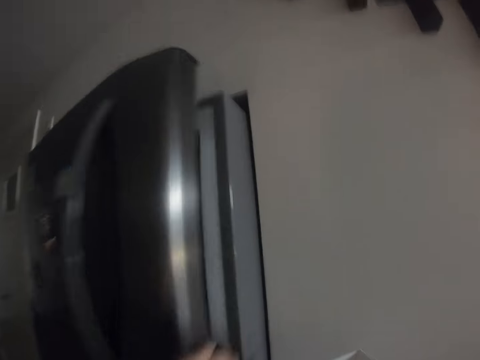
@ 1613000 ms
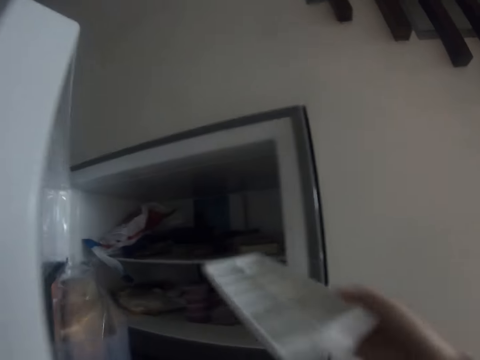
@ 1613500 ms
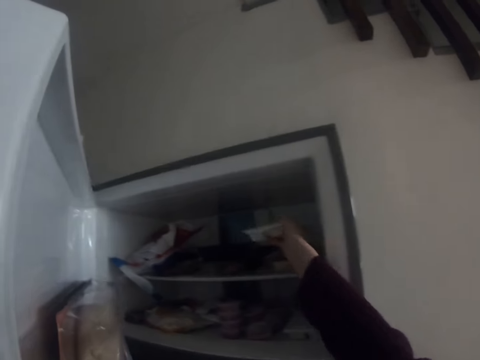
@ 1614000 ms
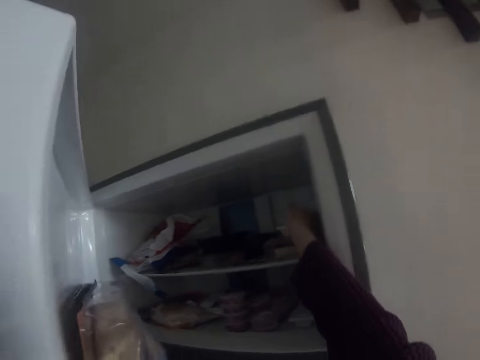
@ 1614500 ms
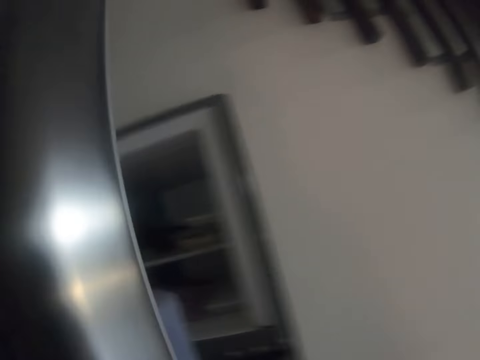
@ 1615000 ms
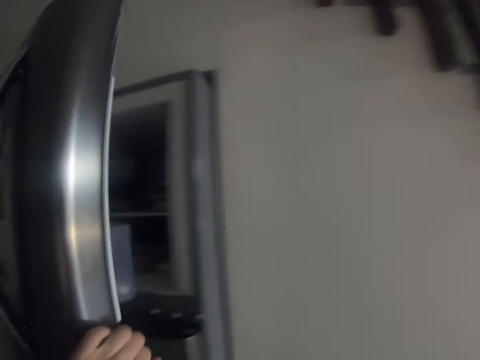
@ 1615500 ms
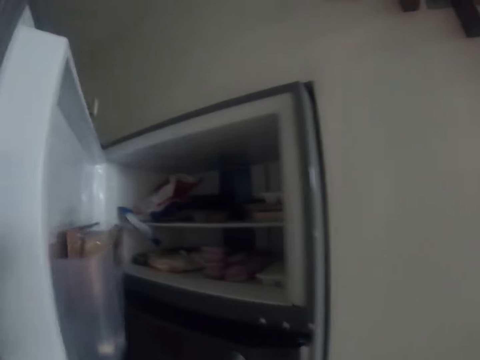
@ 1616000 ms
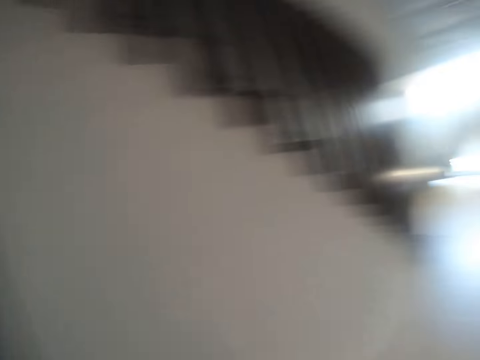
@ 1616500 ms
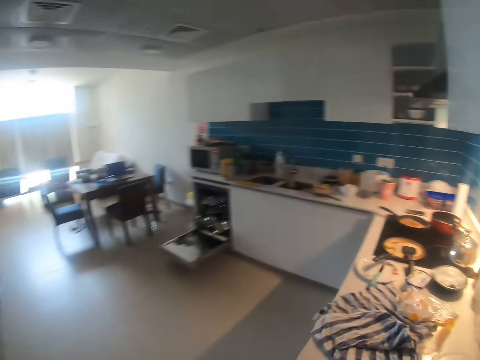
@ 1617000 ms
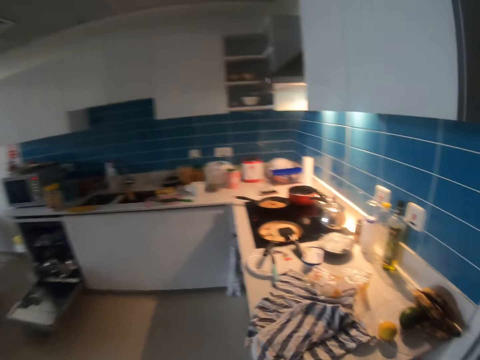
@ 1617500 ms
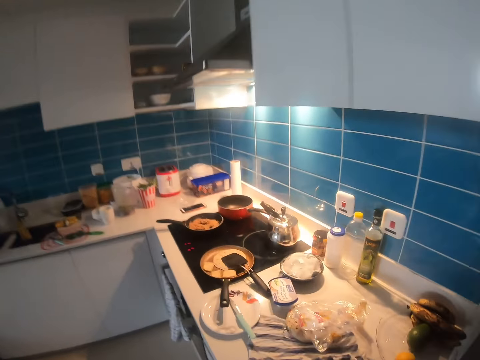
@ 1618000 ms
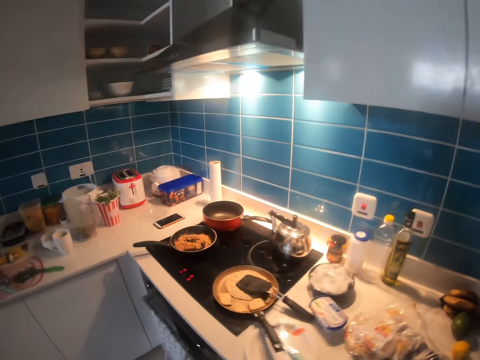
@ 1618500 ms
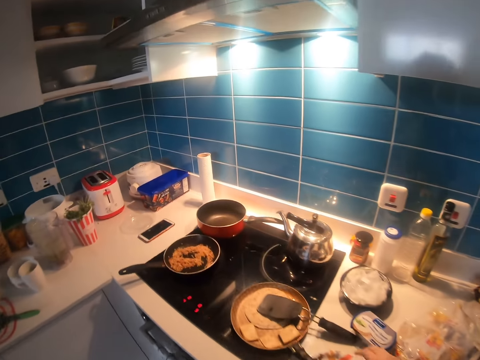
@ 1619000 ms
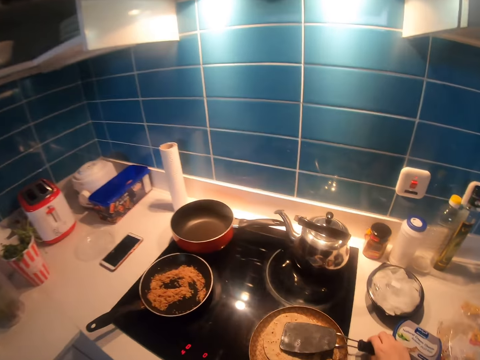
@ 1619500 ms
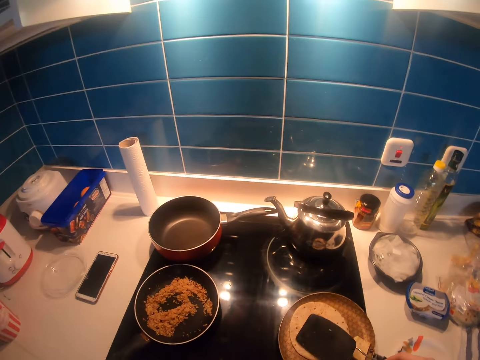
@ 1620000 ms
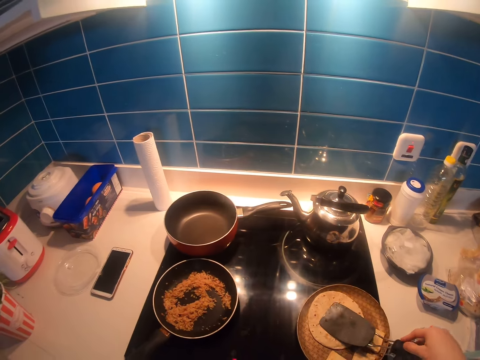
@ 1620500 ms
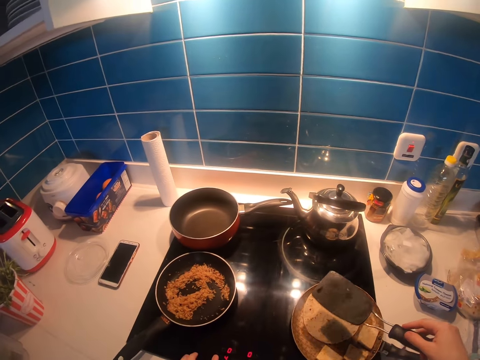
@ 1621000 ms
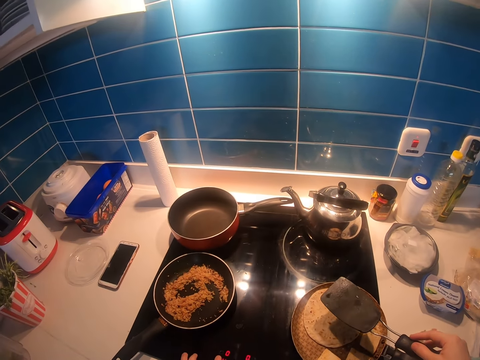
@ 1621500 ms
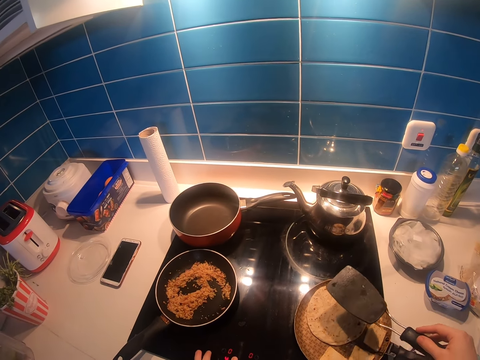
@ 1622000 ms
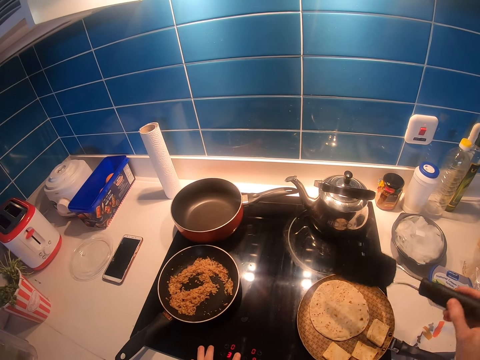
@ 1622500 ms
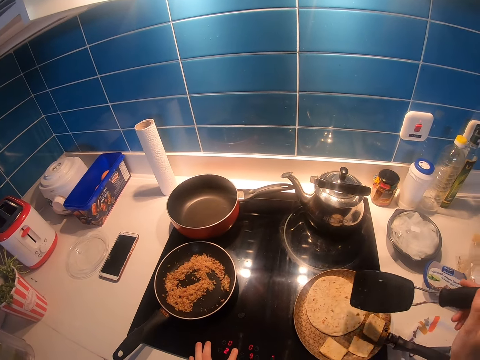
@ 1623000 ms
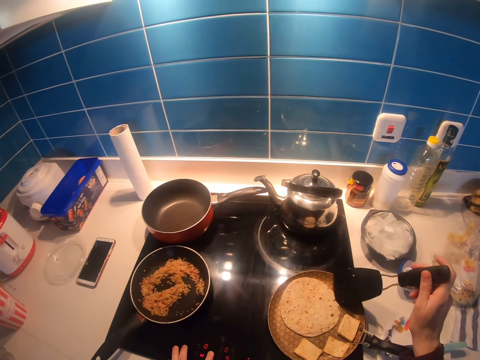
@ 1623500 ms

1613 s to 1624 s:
The camera wearer opens the fridge. They put the packet in the fridge. They close the fridge. They walk toward the cooker. They pick up the spoon. They stir the food in the frying pan. They press the tortilla. They hold the spoon.

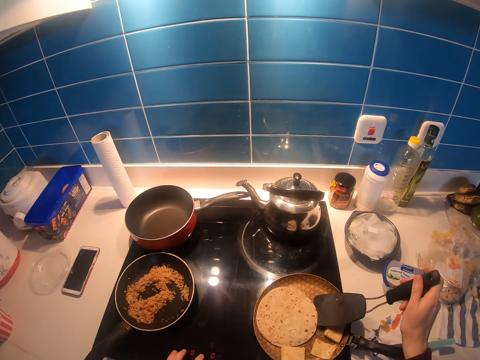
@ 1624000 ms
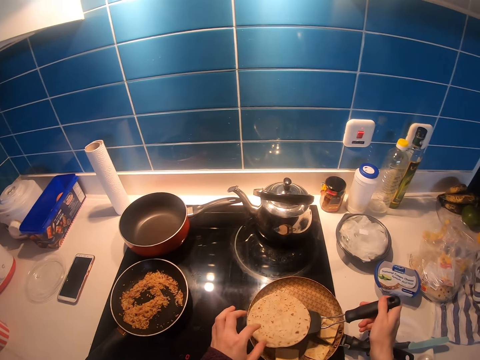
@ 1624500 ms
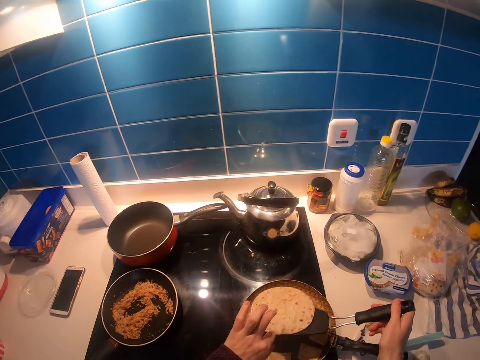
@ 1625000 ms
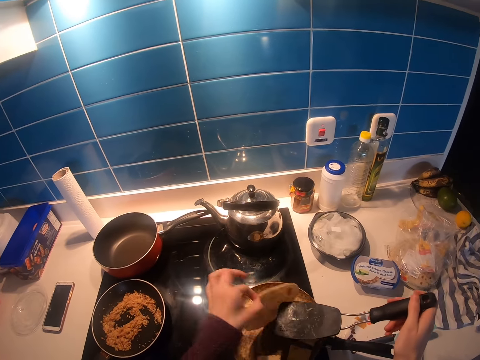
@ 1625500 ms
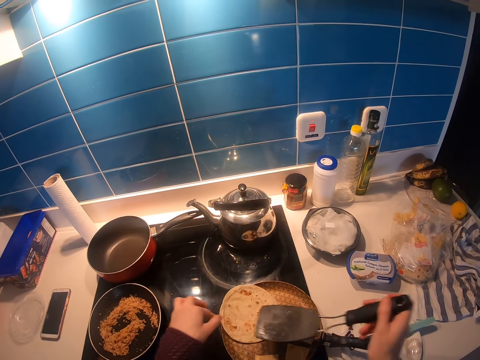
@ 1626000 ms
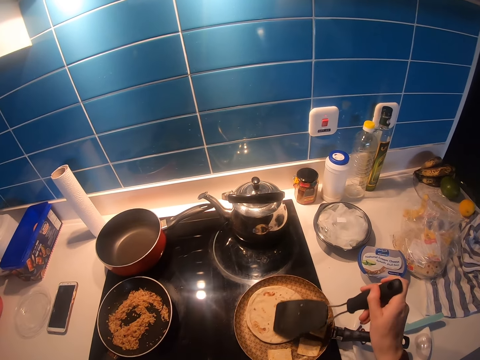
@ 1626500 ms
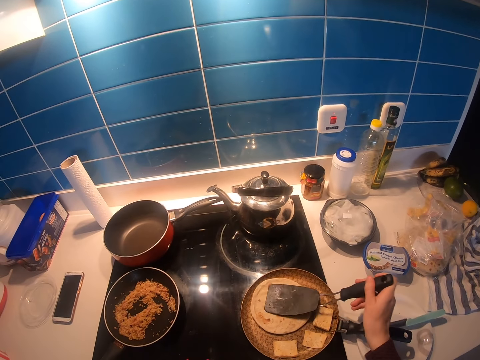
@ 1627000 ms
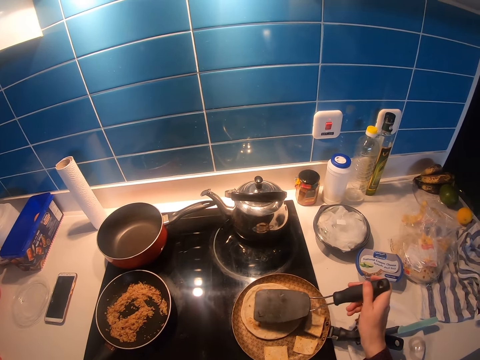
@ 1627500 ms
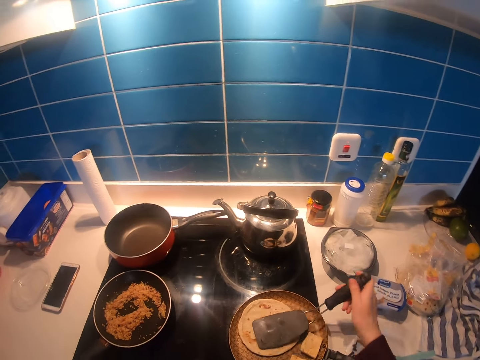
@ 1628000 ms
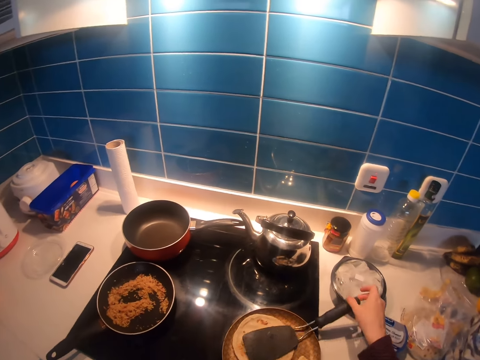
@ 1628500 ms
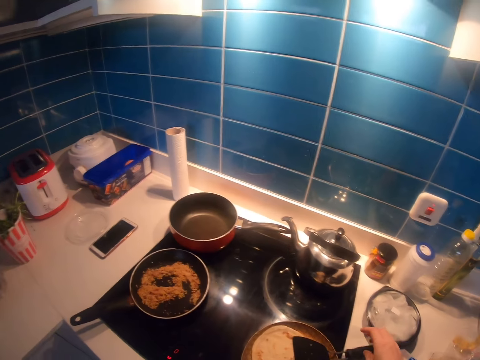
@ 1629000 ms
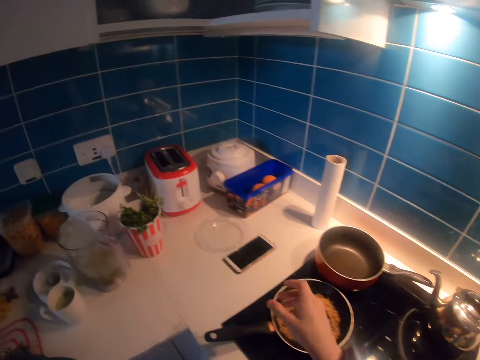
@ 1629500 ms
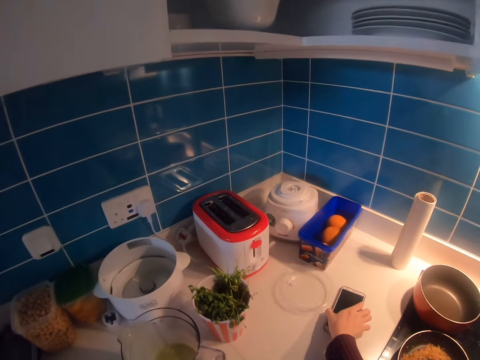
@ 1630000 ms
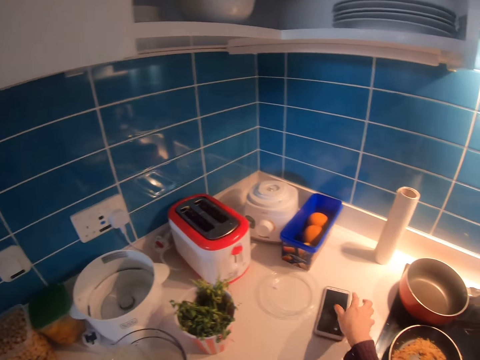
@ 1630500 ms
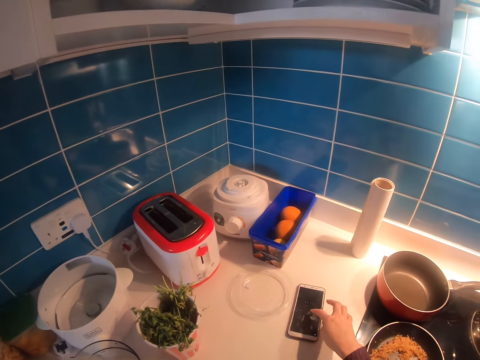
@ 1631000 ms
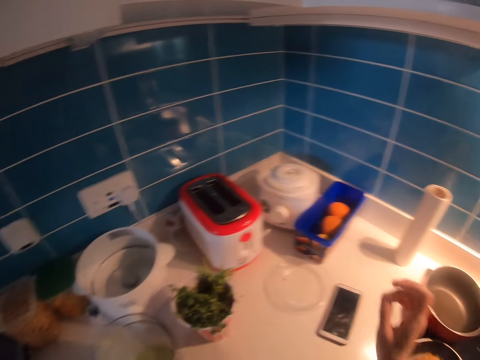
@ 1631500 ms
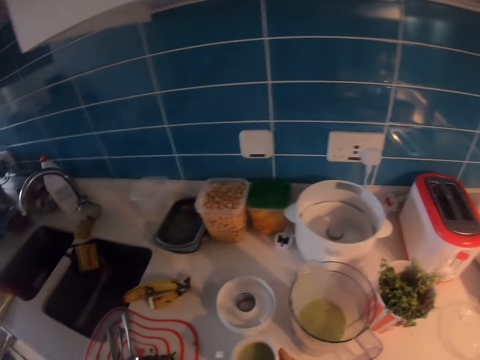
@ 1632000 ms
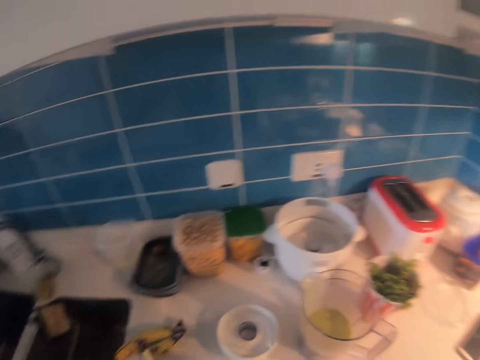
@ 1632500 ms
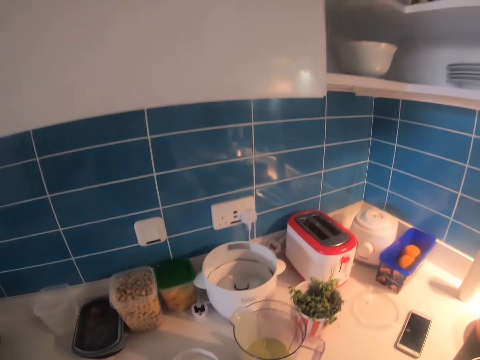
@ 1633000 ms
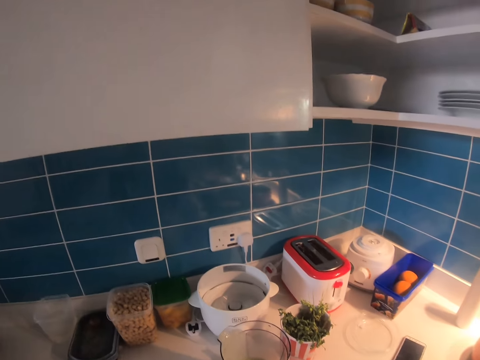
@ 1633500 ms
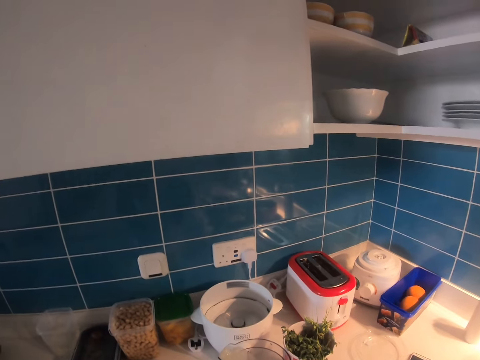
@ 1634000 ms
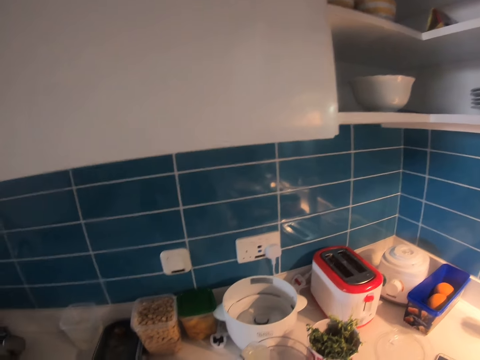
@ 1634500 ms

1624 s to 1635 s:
The camera wearer turns the tortilla. They press the tortilla with the spoon. They put the spoon against the pan. They hold the phone. They touch the phone. They scroll the phone. They operate the phone. They look at the counter top.

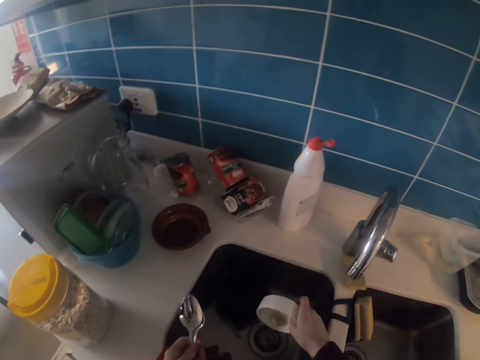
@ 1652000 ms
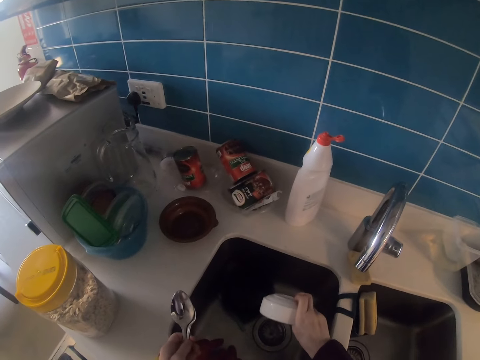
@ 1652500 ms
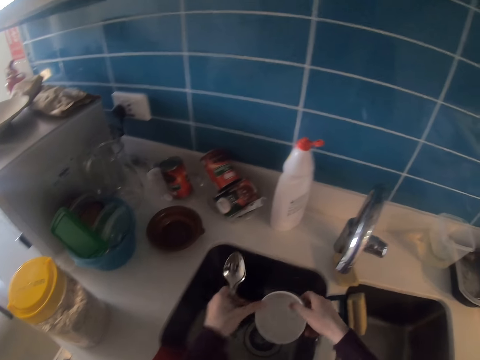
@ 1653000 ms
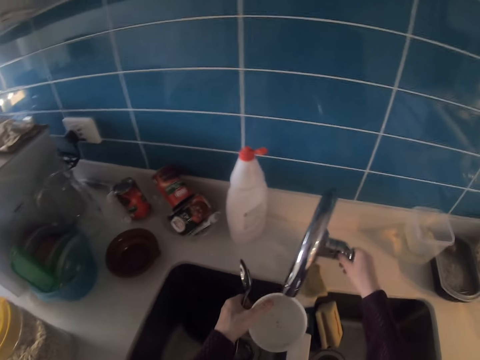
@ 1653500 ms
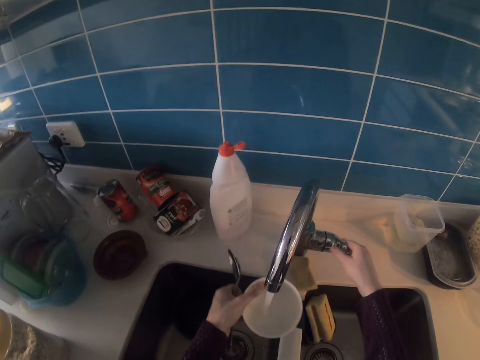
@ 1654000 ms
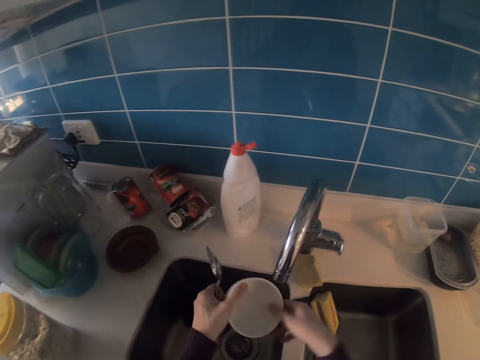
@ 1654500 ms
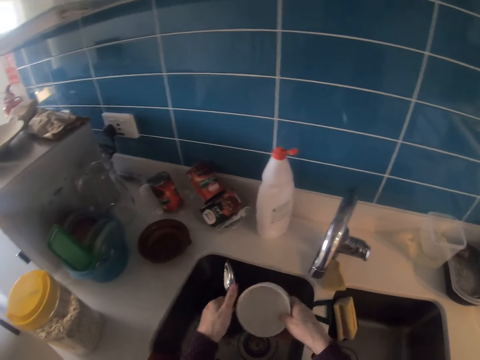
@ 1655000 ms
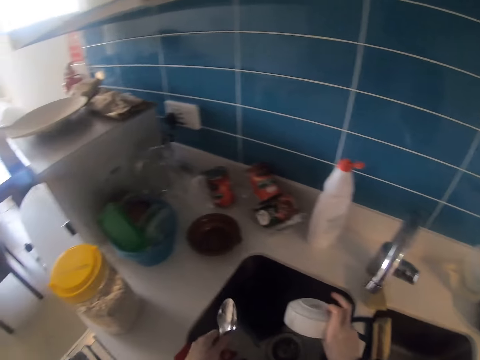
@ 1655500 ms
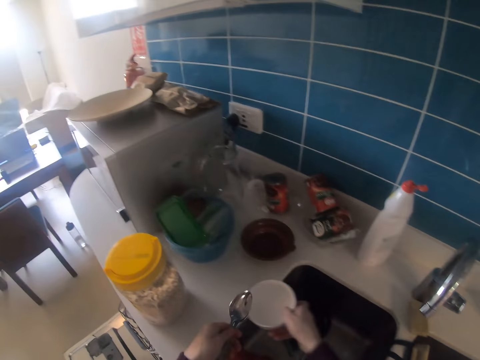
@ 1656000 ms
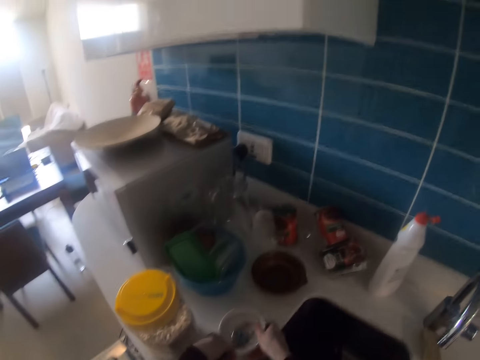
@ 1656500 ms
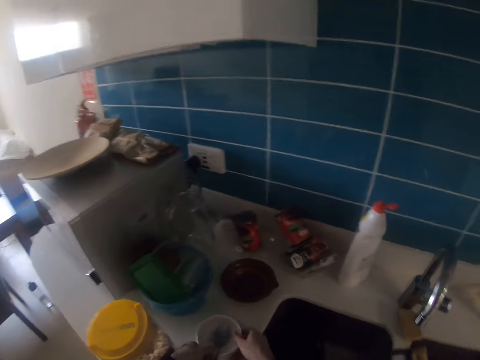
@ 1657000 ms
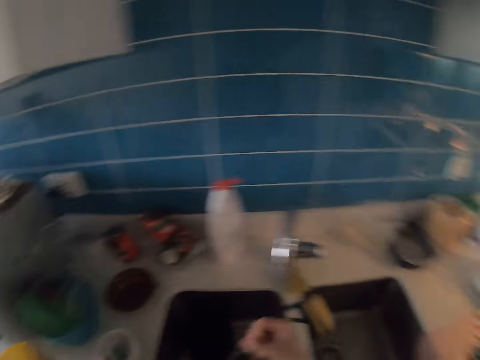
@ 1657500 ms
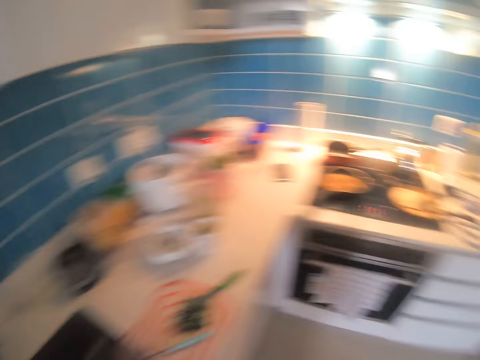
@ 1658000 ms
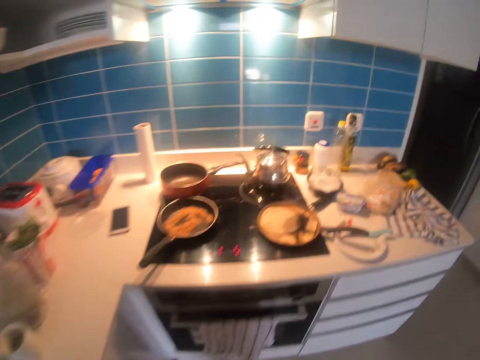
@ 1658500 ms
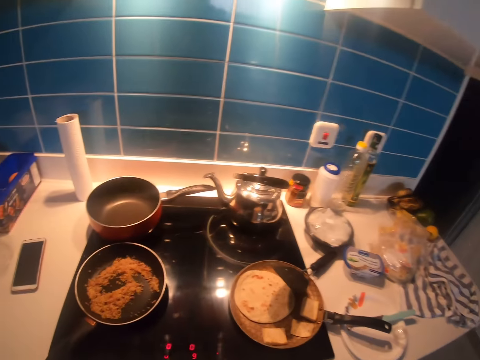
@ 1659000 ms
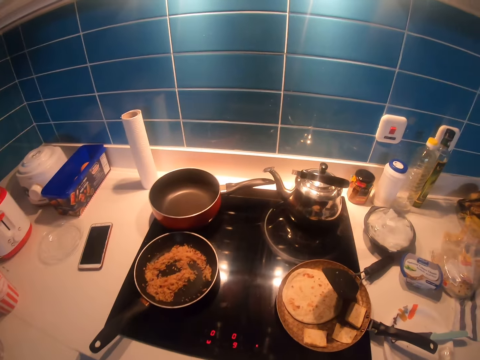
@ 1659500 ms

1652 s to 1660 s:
The camera wearer pours the water in the bowl in the sink. They open the tap and rinse the bowl. They pour water in the sink. They put the bowl on the counter top. They put the spoons in the bowl. They move to the cooker.
